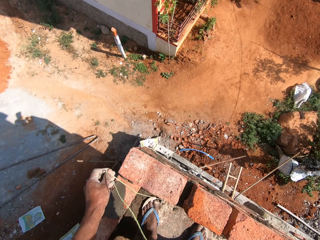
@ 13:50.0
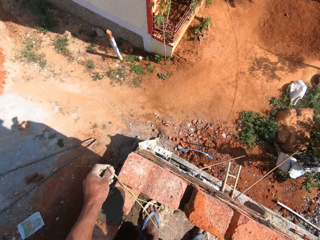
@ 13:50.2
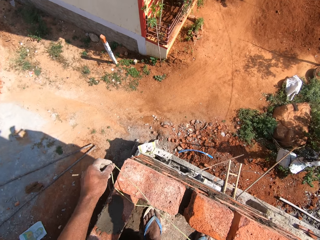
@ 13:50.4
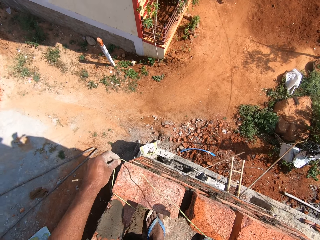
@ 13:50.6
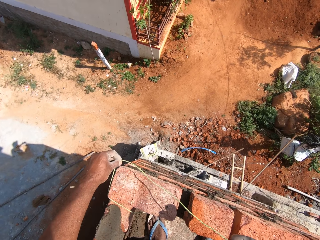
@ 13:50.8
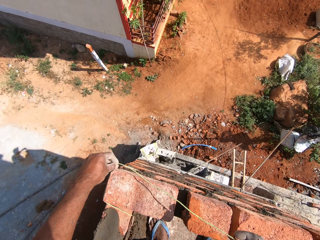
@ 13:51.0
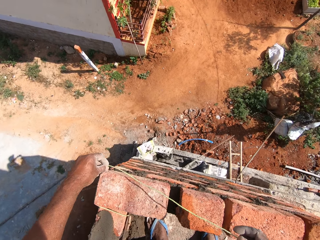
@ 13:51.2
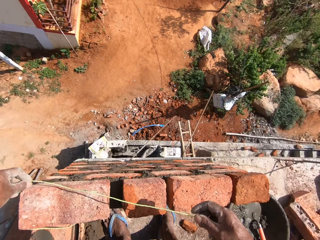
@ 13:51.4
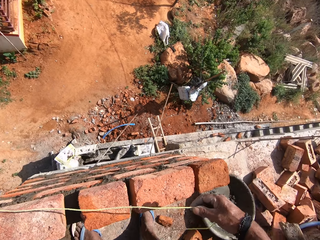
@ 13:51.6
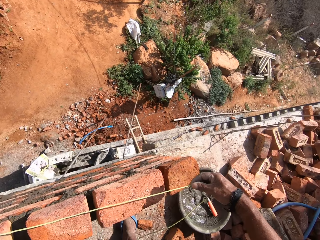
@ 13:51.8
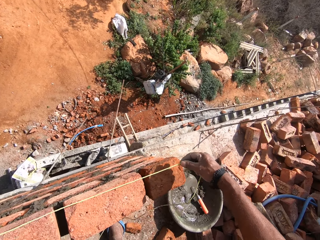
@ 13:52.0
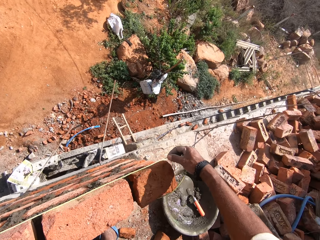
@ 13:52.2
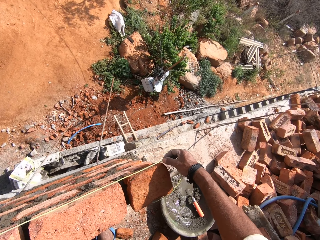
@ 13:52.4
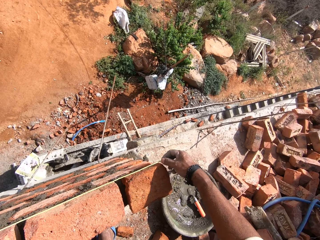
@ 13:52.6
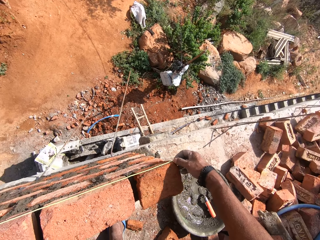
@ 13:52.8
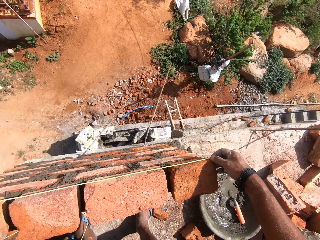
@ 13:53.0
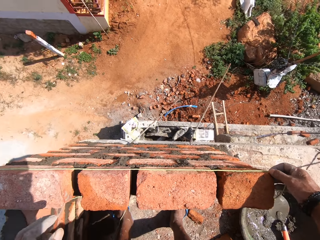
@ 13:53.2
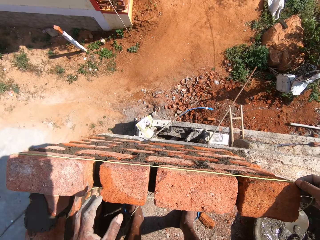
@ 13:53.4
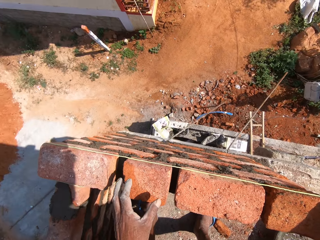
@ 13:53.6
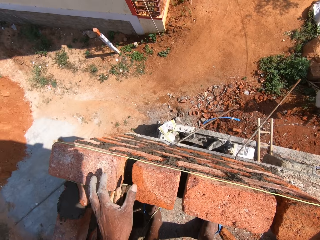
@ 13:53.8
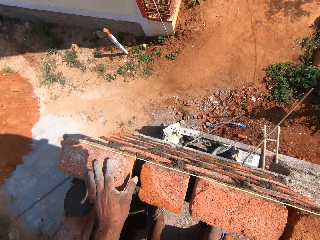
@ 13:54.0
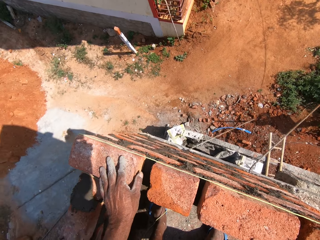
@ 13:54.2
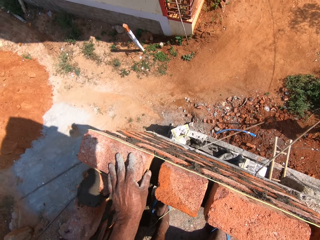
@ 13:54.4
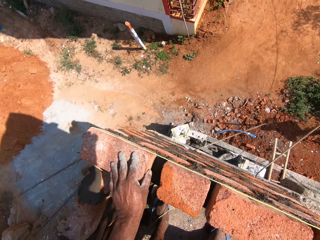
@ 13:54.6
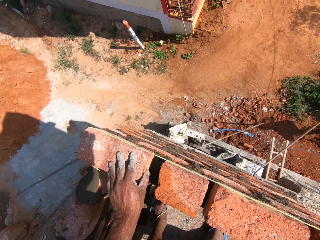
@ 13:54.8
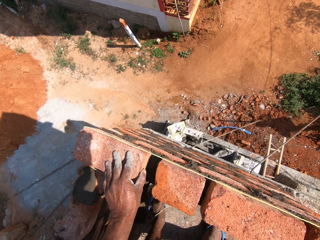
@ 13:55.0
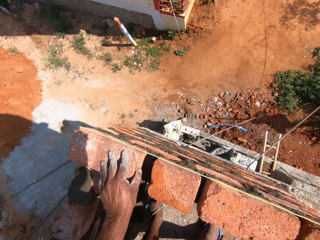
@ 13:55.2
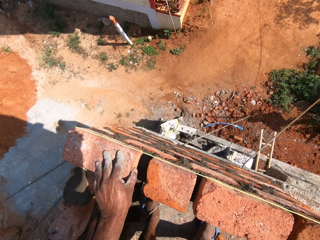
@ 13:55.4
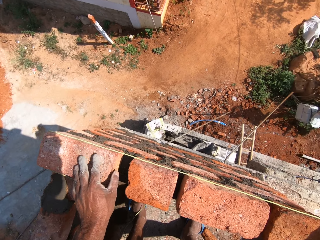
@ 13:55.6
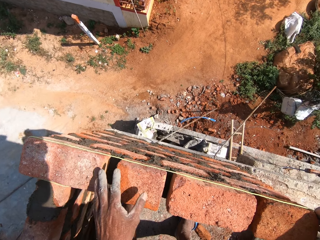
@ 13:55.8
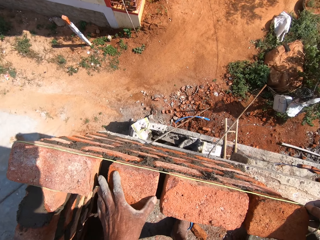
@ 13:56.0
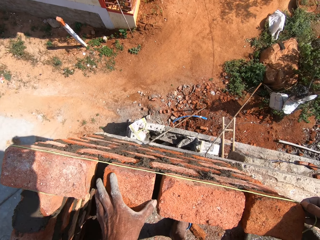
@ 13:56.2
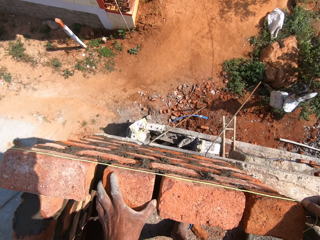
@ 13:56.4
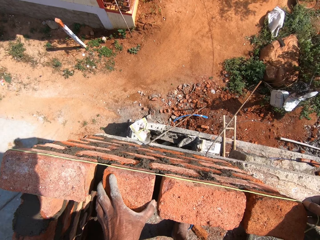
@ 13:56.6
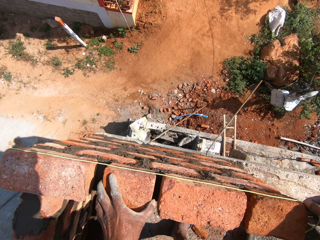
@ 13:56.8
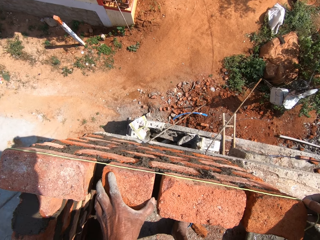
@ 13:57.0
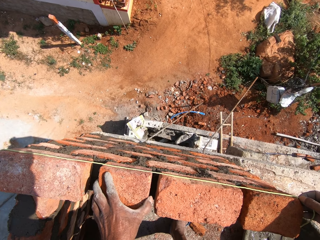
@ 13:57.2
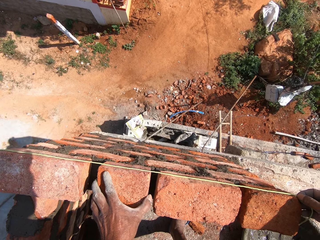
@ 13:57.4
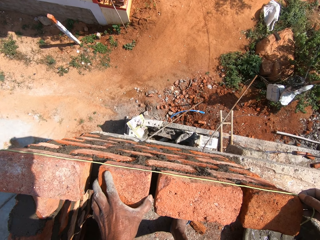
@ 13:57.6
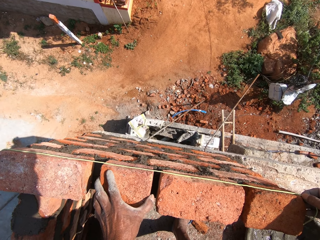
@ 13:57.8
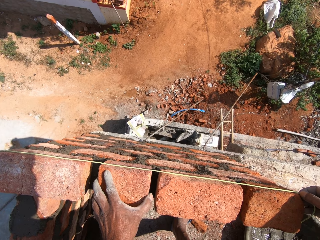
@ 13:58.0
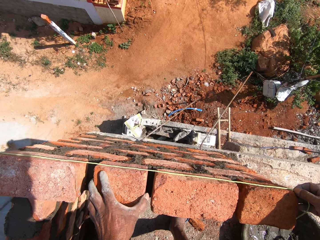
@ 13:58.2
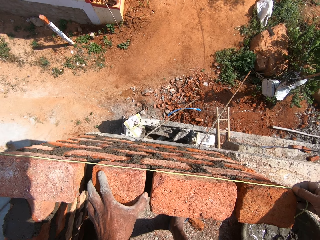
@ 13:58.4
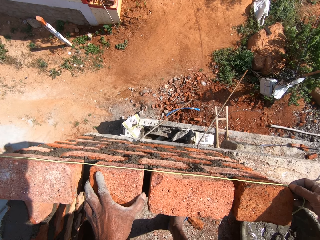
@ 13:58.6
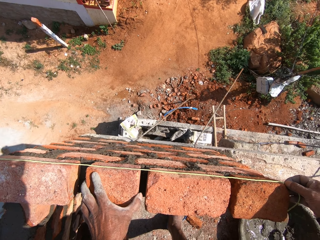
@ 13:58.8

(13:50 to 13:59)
The camera wearer measures with the plumb bob on the bricks. He adjusts the bricks with his left hand.

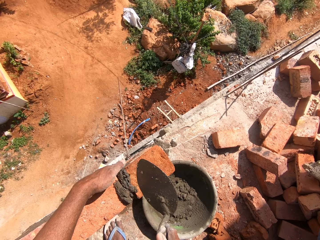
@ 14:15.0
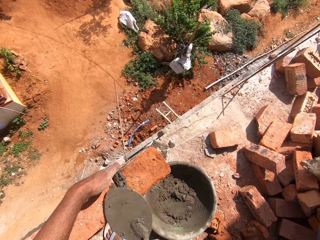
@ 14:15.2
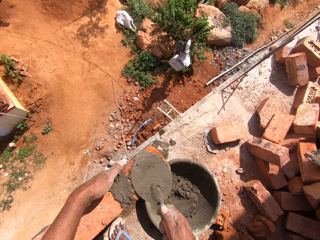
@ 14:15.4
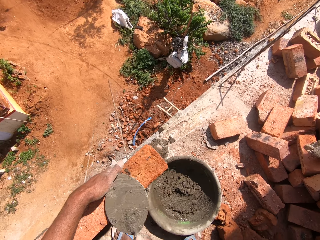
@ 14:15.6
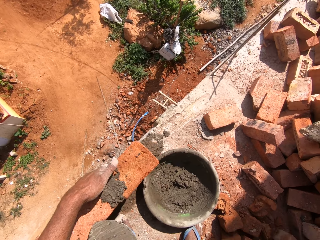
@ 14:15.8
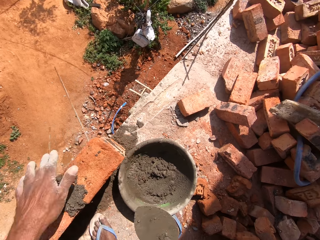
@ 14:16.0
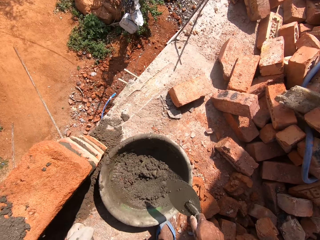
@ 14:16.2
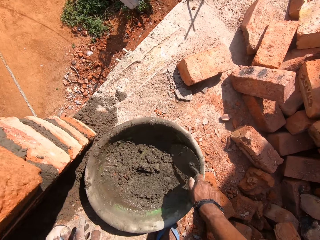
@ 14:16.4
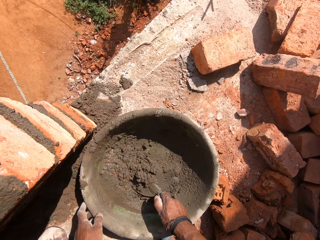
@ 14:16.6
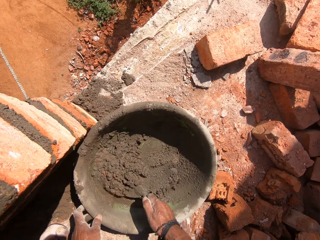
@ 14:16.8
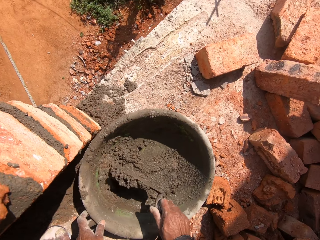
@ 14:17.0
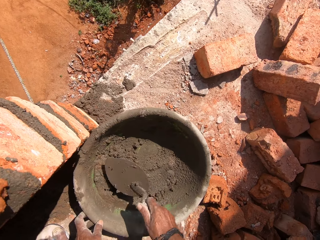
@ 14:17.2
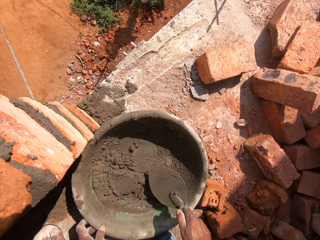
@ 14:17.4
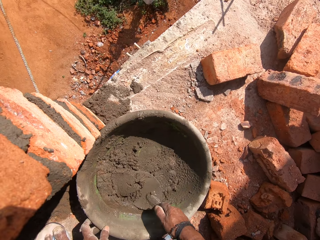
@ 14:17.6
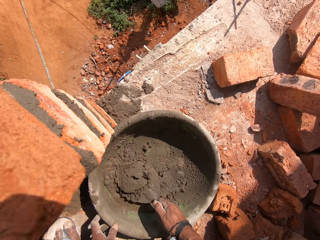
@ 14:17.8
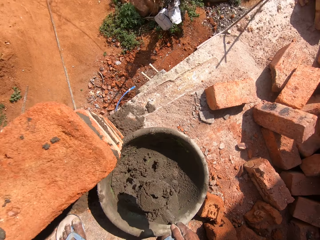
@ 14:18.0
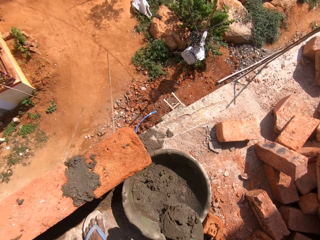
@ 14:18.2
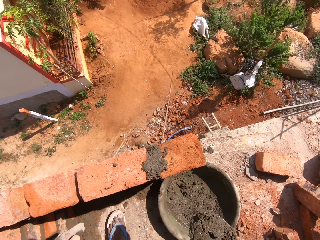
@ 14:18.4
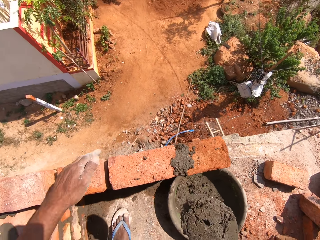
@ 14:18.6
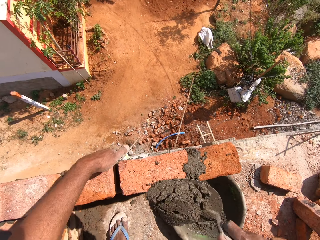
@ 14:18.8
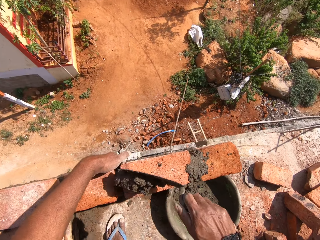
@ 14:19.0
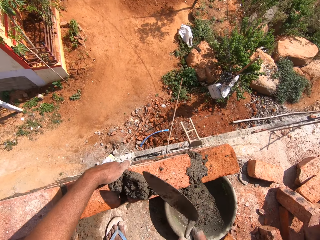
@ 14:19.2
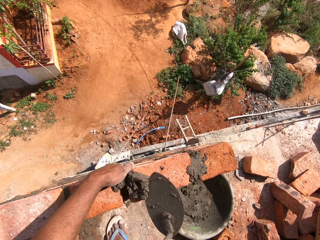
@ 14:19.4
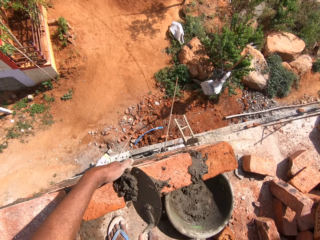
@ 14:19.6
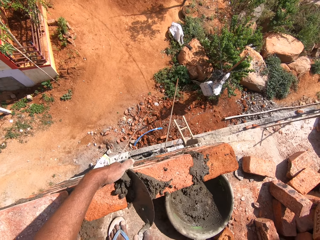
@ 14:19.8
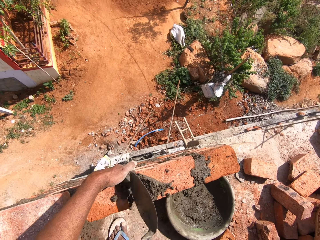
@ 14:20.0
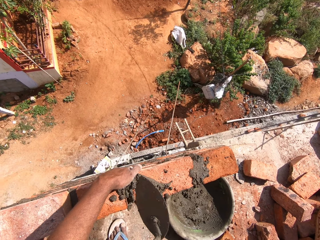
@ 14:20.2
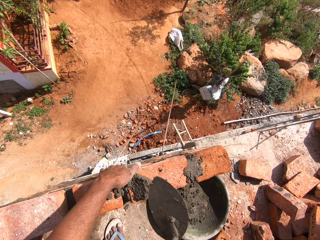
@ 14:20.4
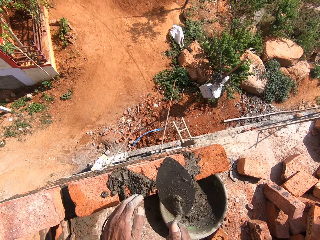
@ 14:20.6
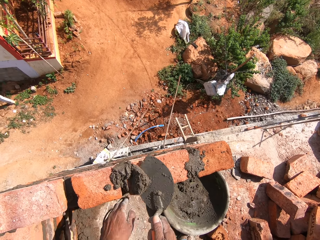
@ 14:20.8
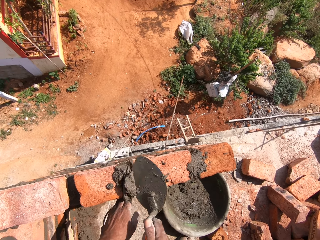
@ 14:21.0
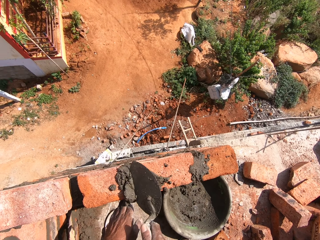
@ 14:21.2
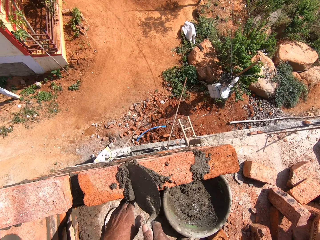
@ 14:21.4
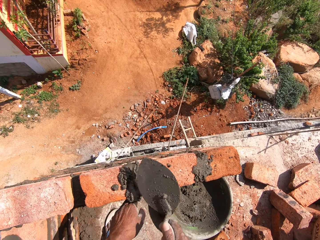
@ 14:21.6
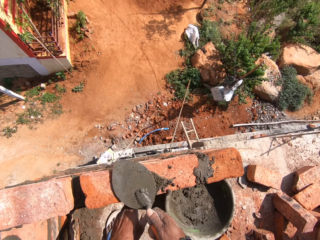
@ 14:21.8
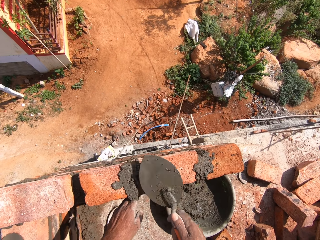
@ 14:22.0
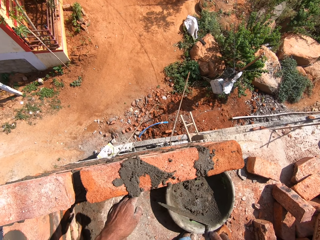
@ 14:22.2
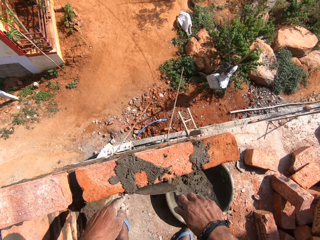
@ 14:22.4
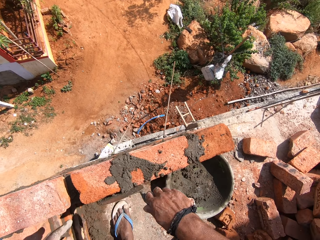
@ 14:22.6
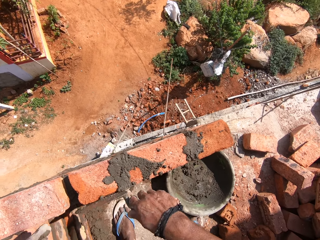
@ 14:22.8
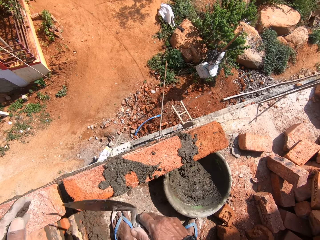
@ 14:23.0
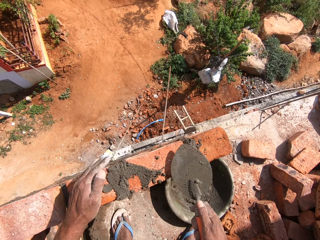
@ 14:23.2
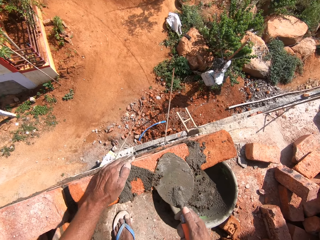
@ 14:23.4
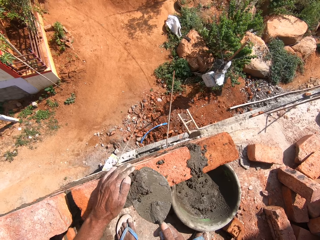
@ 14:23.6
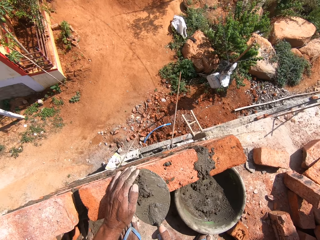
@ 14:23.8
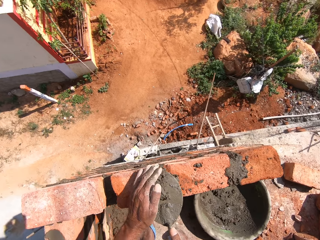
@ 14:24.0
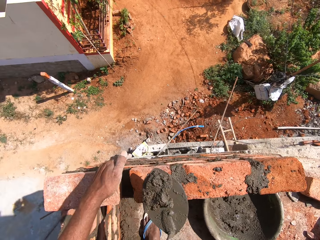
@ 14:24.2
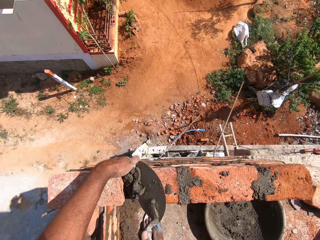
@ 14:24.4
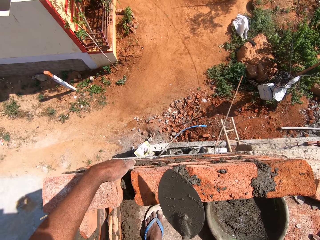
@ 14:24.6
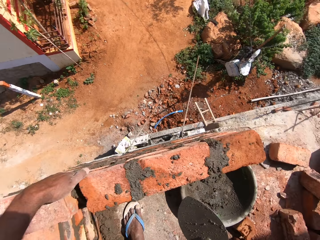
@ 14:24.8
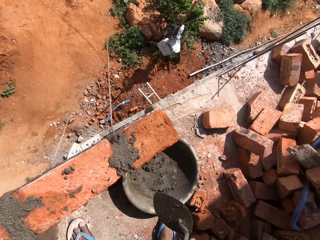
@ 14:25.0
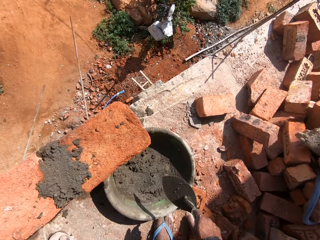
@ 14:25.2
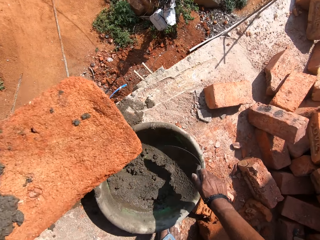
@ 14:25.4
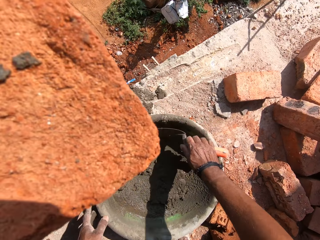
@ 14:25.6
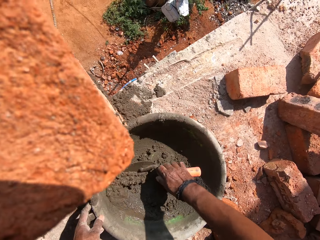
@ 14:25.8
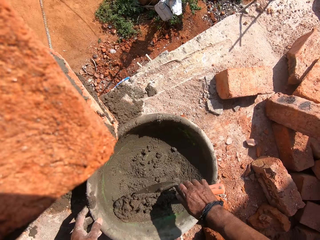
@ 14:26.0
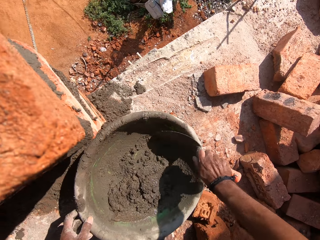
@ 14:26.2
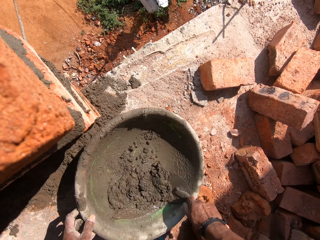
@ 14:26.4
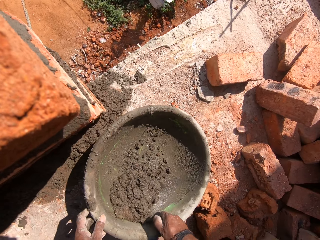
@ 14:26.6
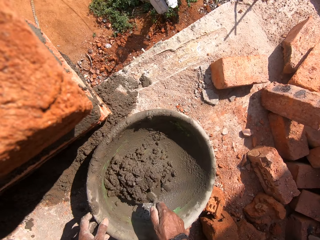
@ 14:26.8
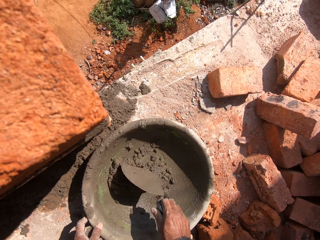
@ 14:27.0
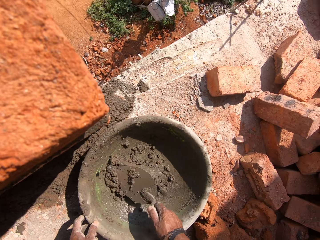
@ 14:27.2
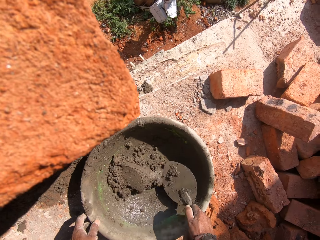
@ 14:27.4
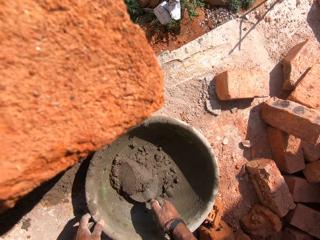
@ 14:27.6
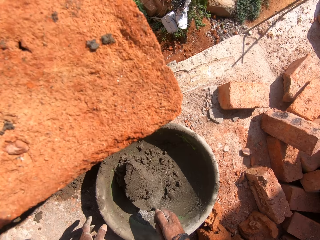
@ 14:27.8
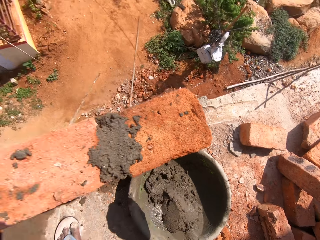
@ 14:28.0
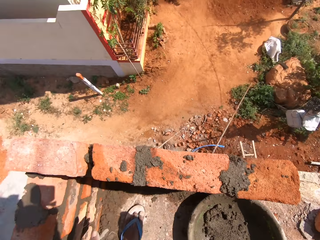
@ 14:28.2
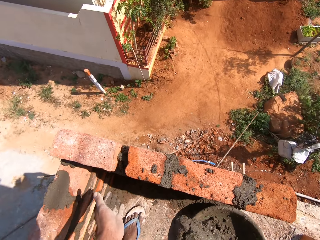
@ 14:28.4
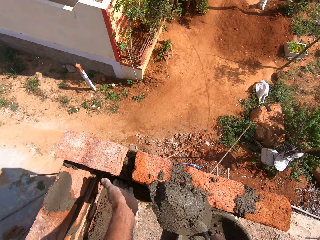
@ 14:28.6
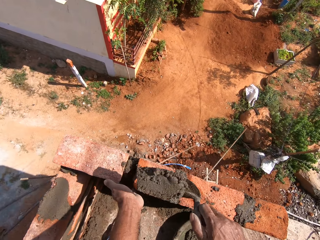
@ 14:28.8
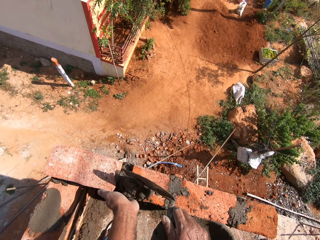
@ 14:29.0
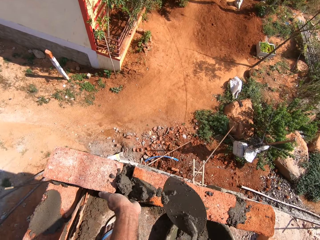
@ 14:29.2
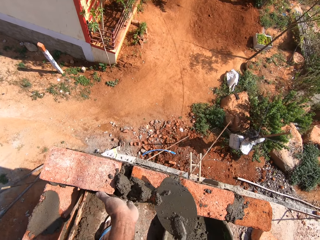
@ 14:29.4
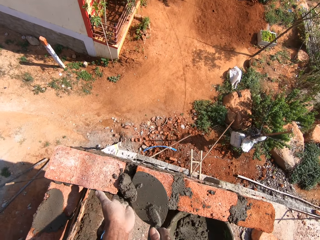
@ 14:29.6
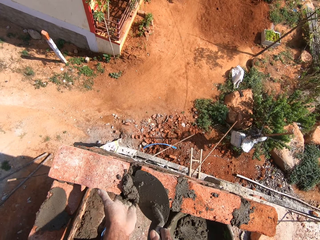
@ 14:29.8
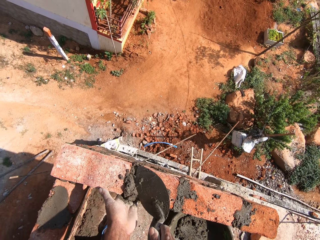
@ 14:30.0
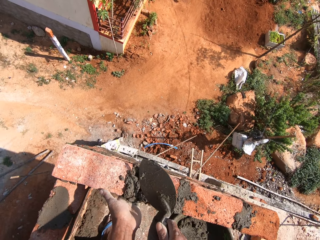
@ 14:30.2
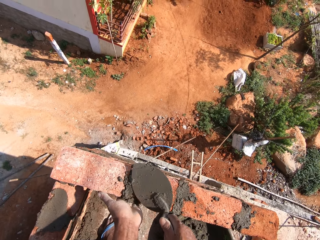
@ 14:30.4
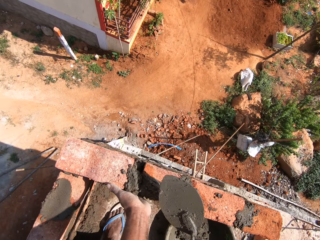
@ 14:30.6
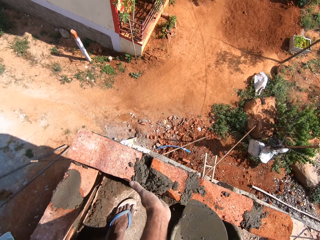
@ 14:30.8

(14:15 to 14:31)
The camera wearer applies the mortar on the bricks. They hold the tasla, scoop the mortar with a trowel, and apply the mortar in between the bricks. They apply the mortar on the bricks. They scoop the mortar with the trowel and apply the mortar in between the bricks. They mix the mortar, hold the tasla, and scoop the mortar with the trowel. They apply the mortar in between the bricks.
